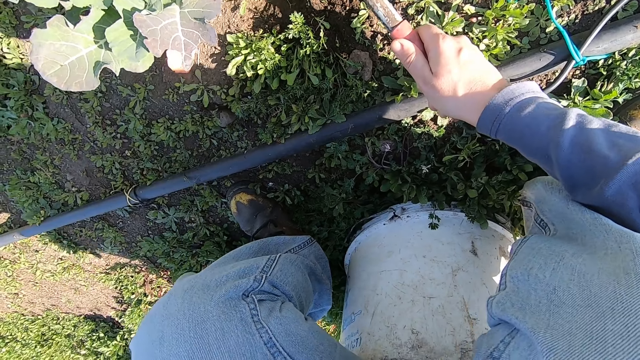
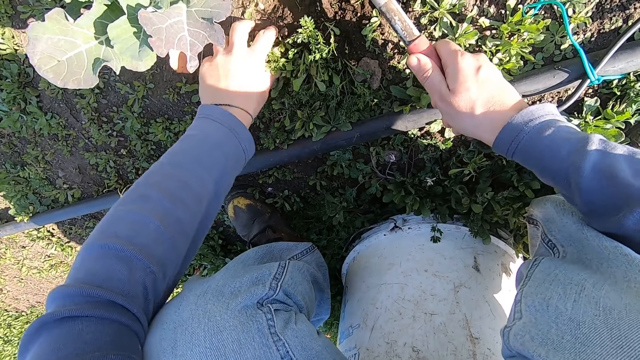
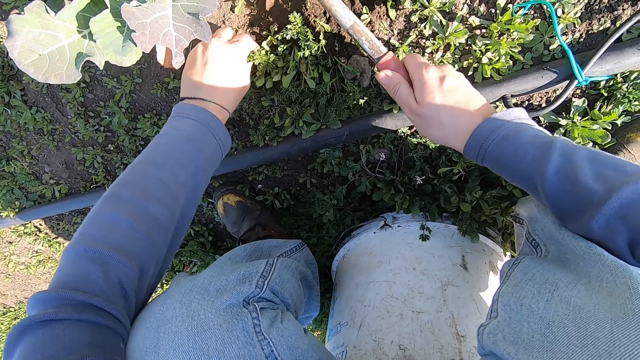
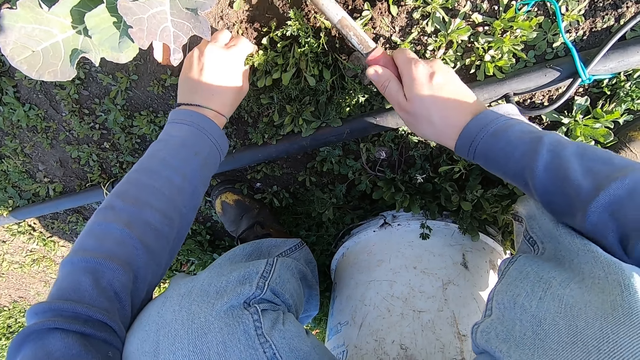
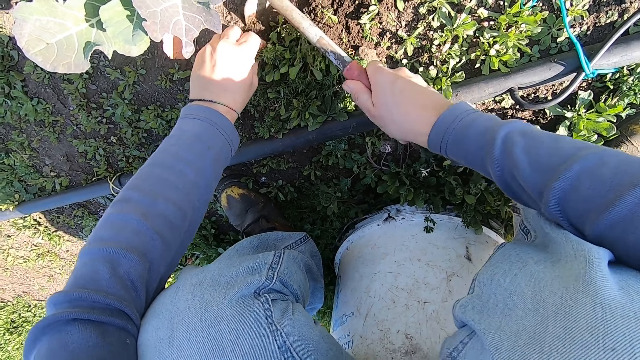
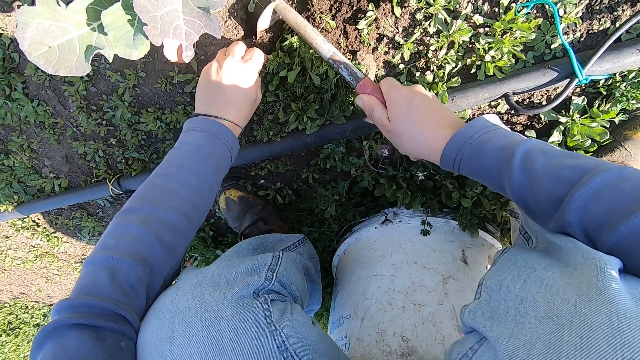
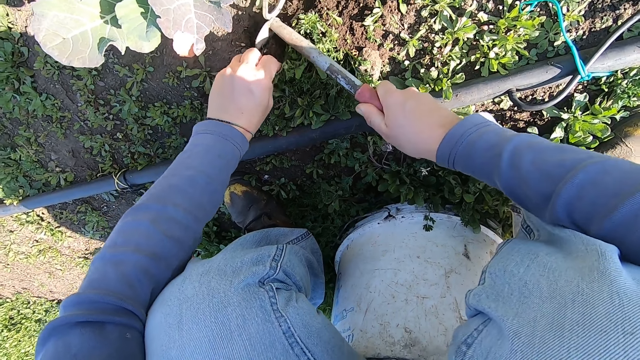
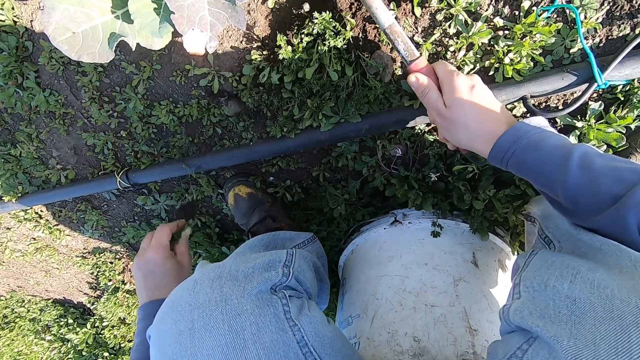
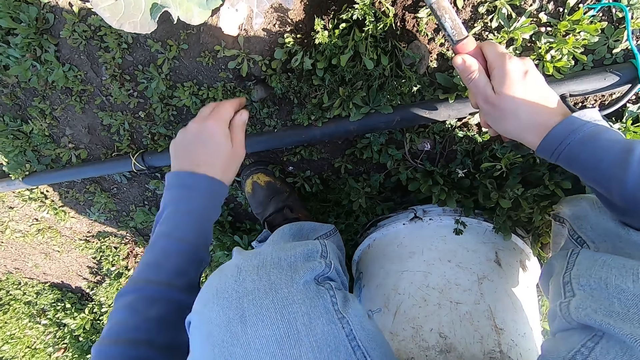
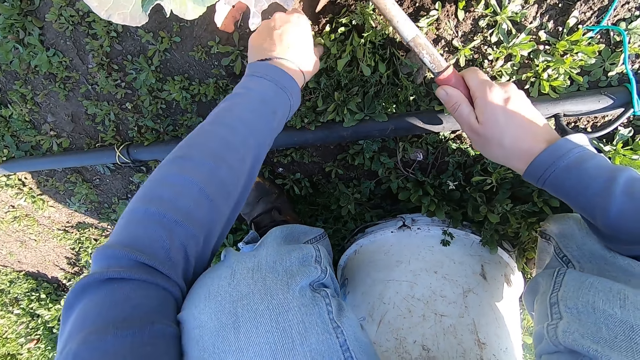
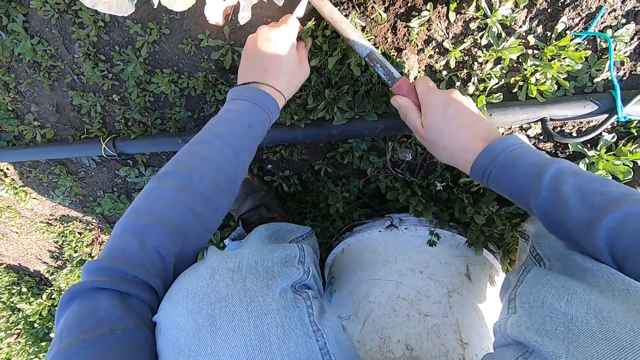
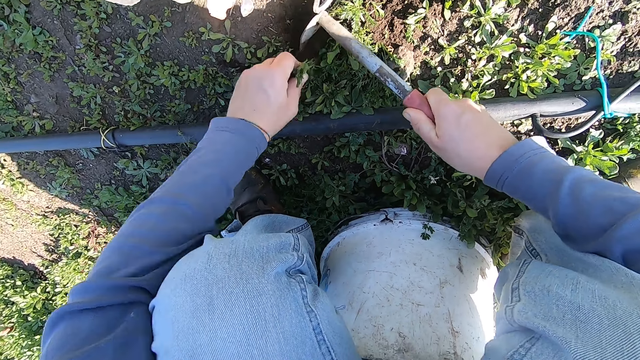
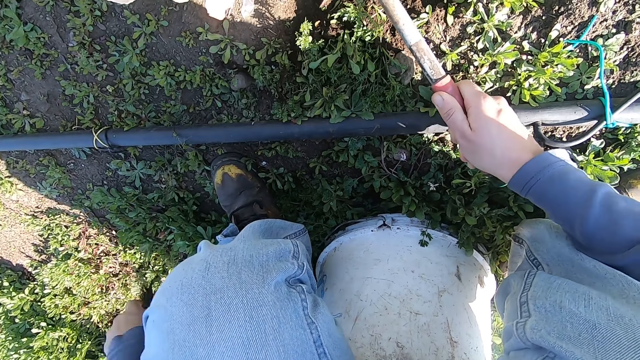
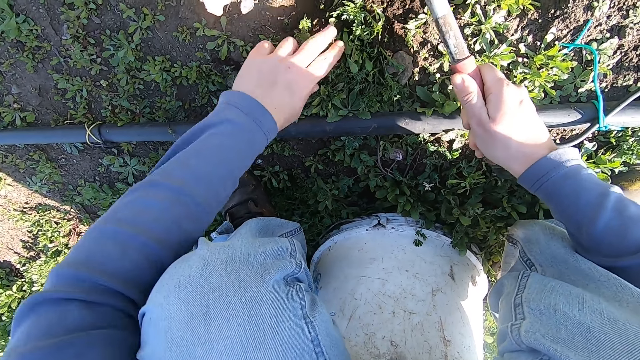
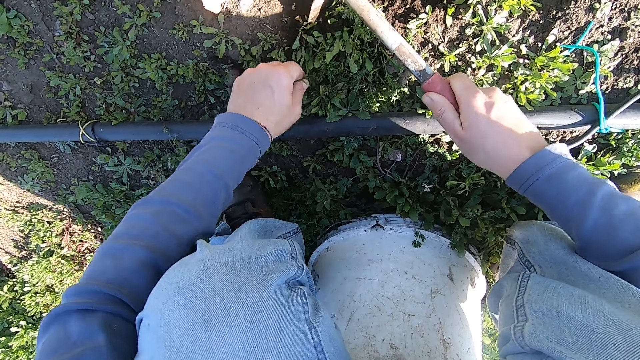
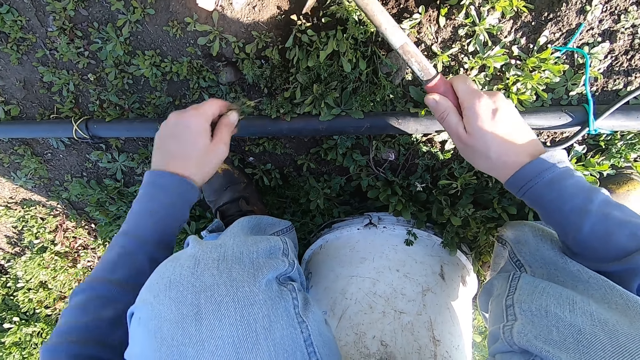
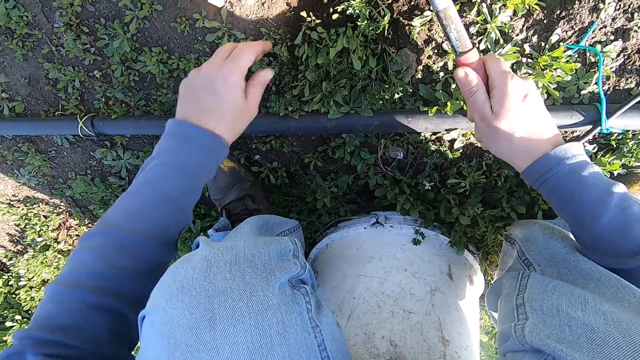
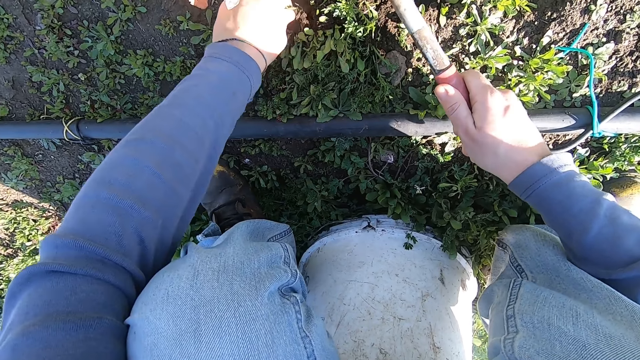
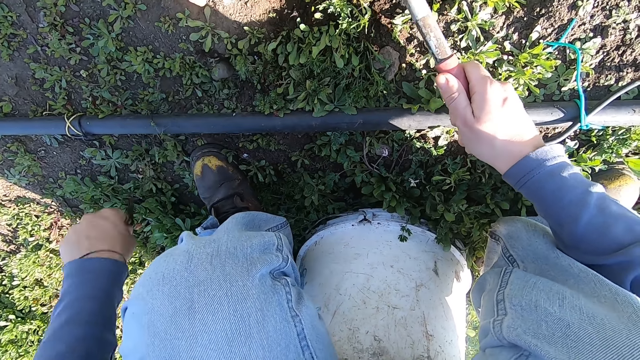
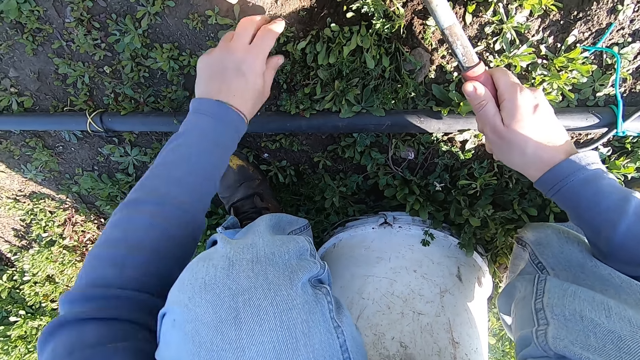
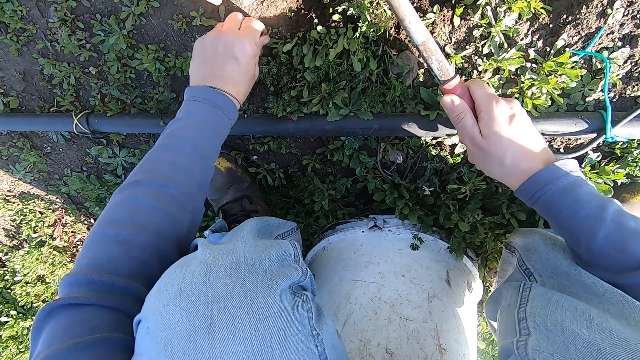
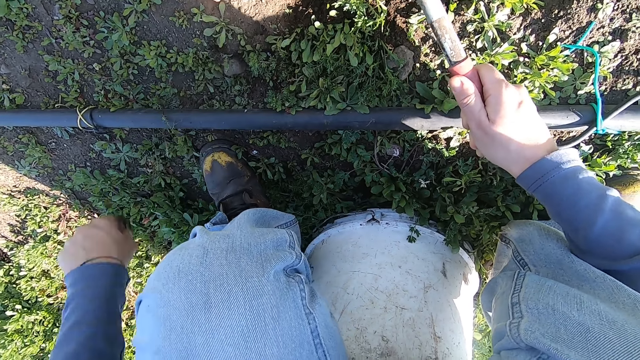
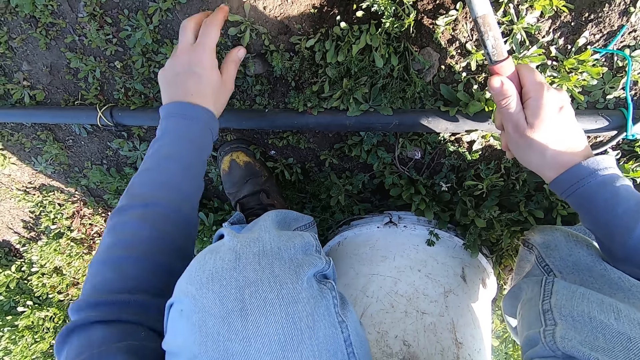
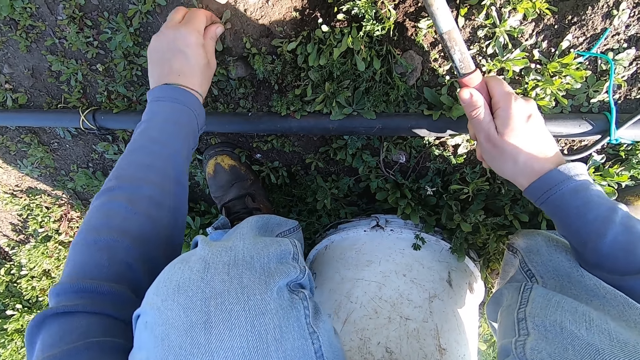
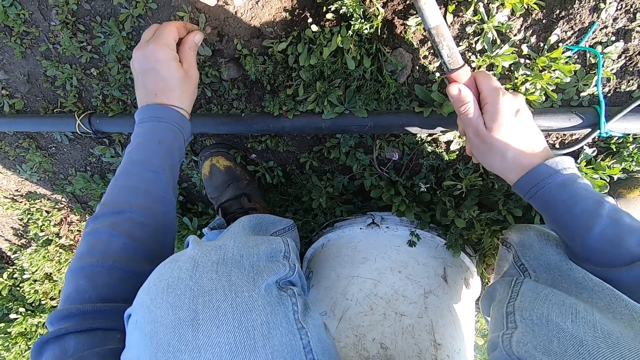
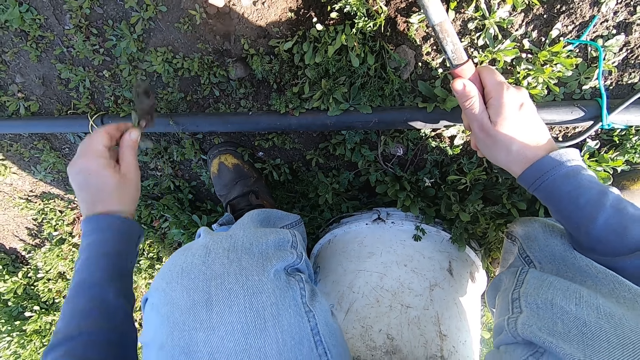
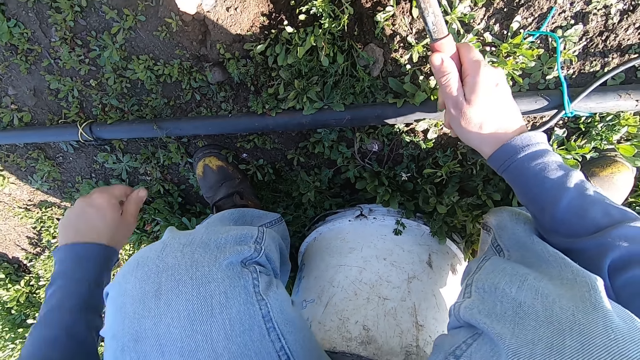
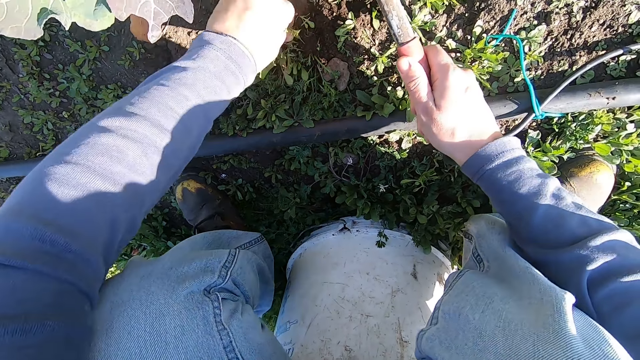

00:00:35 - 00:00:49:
The camera wearer throws away the uprooted weed. He weeds with the hoe in his right hand and his left hand. He throws away the uprooted weed. He weeds with the hoe in his right hand and his left hand. He throws away the uprooted weed. He weeds with the hoe in his right hand and his left hand. He throws away the uprooted weed. He weeds with the hoe in his right hand and his left hand. He throws away the uprooted weed. He weeds with the hoe in his right hand and his left hand. He throws away the uprooted weed. He weeds with the hoe in his right hand and his left hand. He throws away the uprooted weed. He weeds with the hoe in his right hand and his left hand.

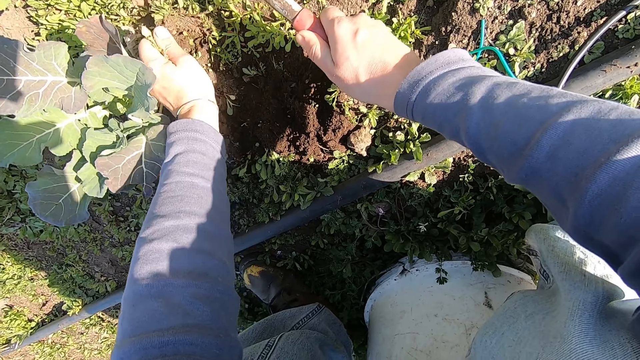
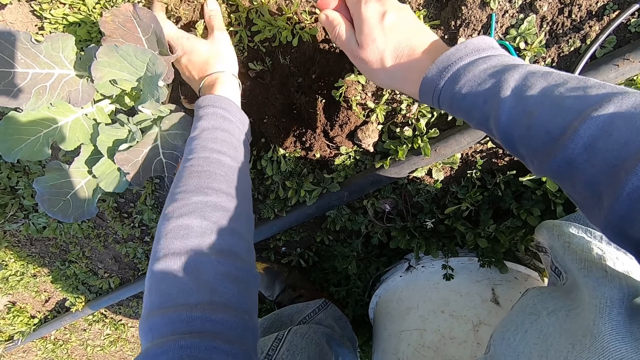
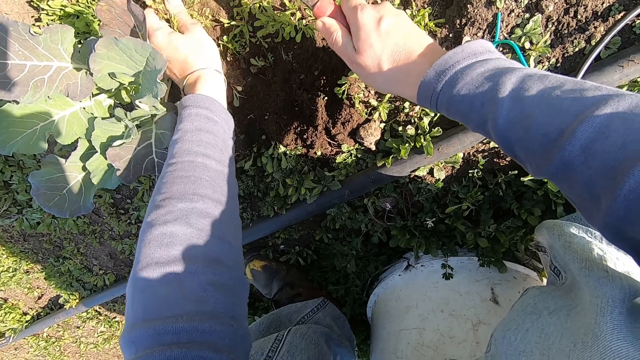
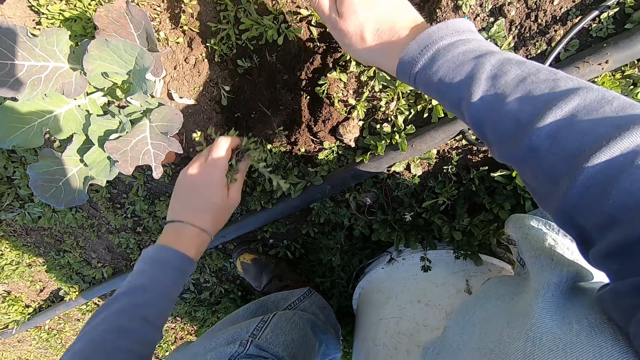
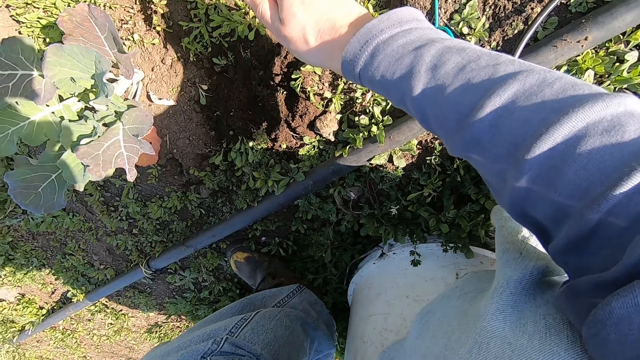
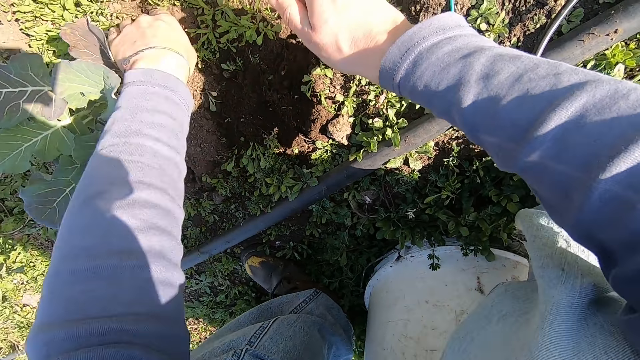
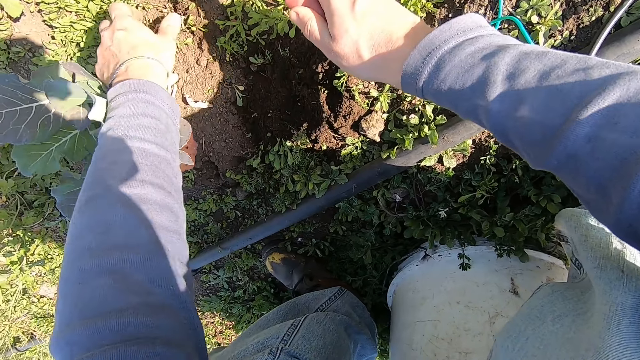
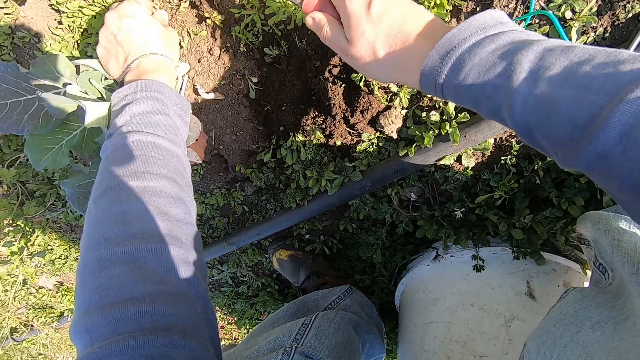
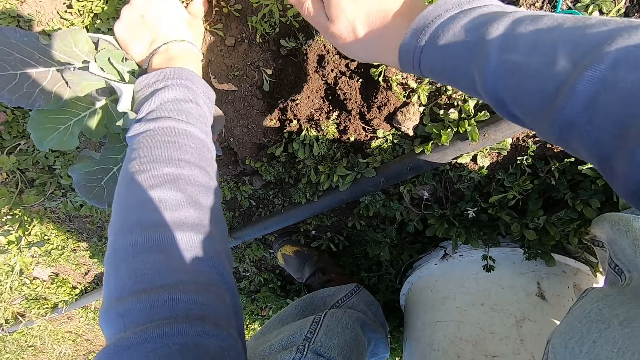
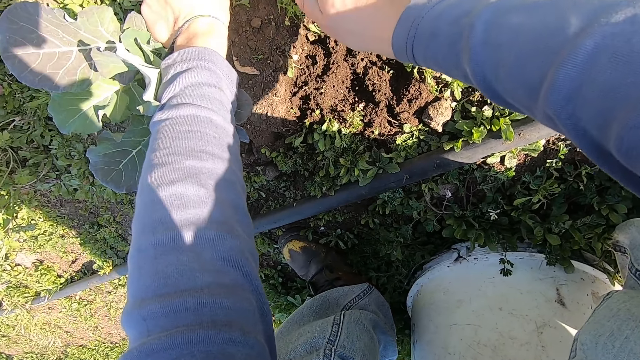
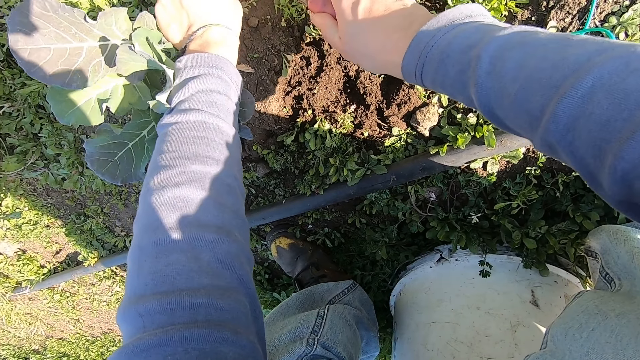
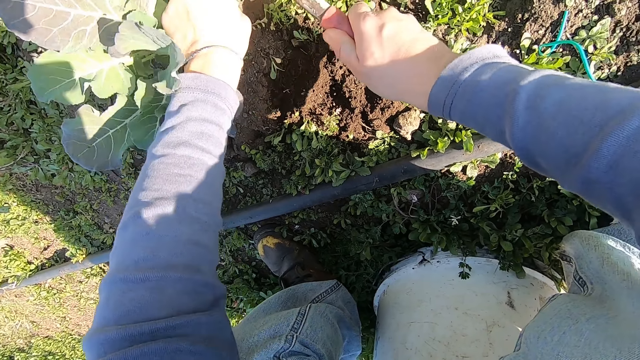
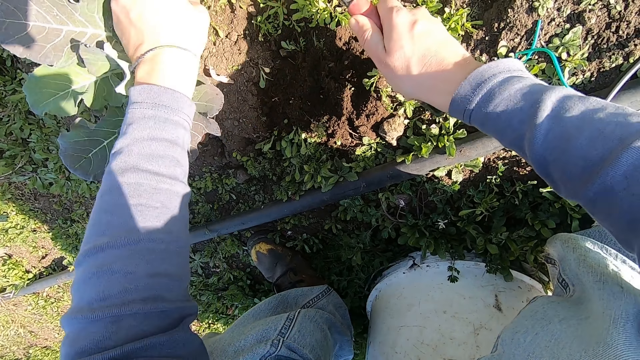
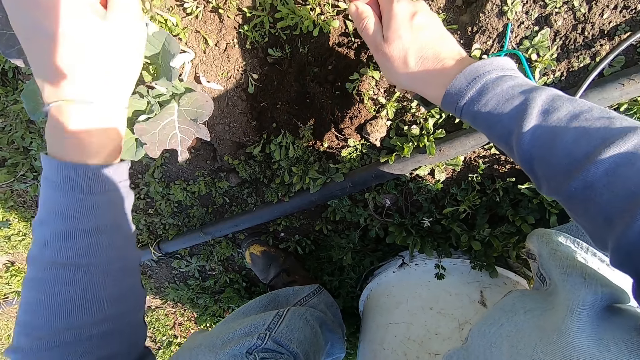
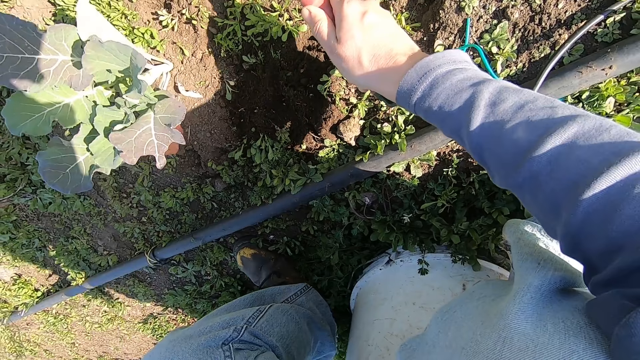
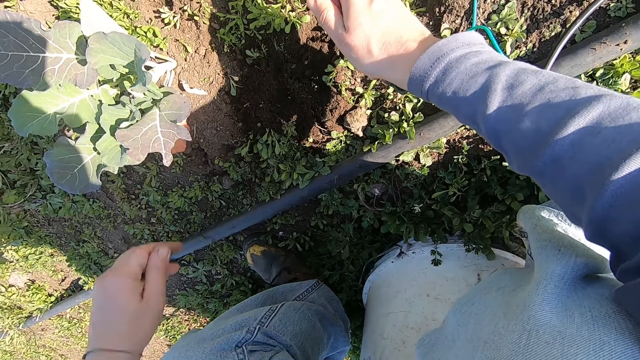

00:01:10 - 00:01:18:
The camera wearer throws away the uprooted weed. He weeds with the hoe in his right hand and his left hand. He throws away the uprooted weed.
